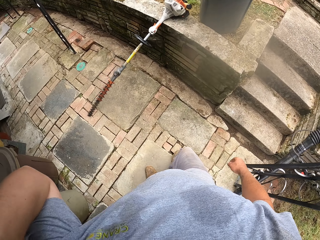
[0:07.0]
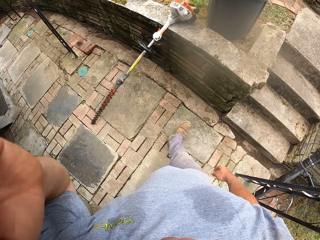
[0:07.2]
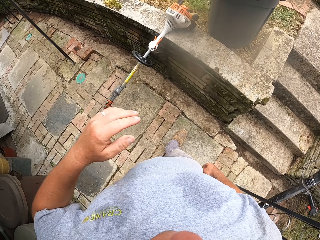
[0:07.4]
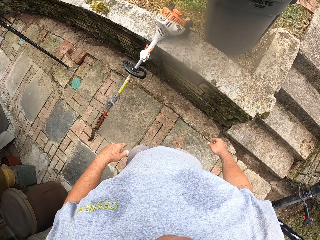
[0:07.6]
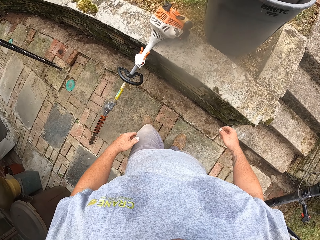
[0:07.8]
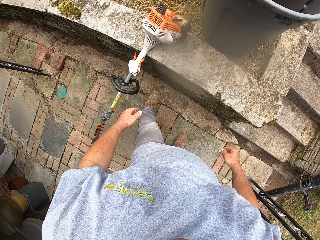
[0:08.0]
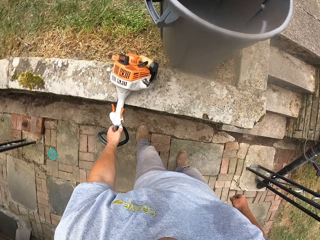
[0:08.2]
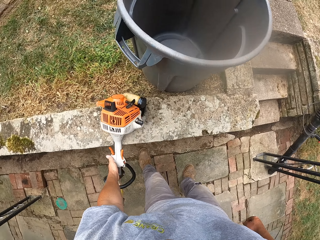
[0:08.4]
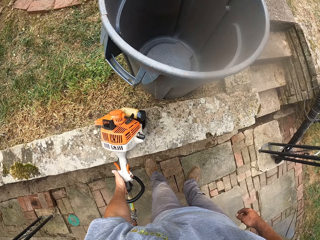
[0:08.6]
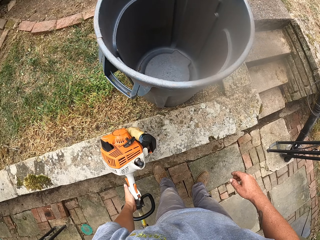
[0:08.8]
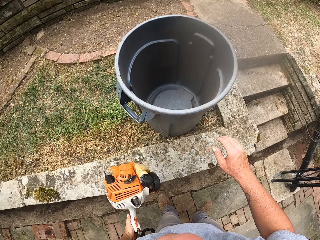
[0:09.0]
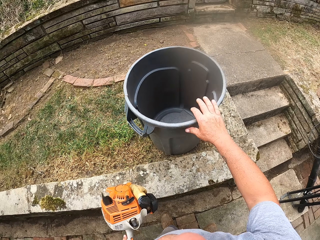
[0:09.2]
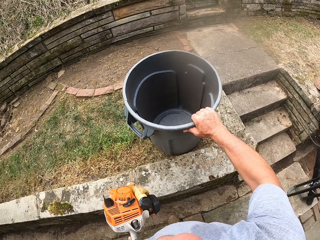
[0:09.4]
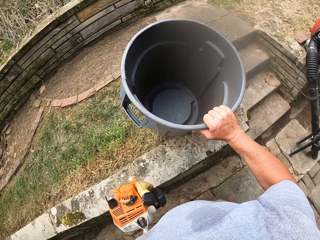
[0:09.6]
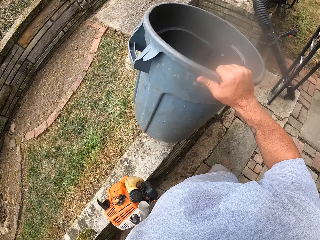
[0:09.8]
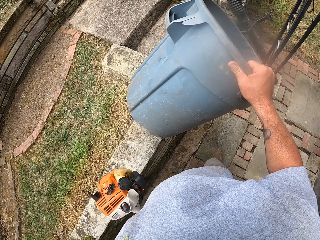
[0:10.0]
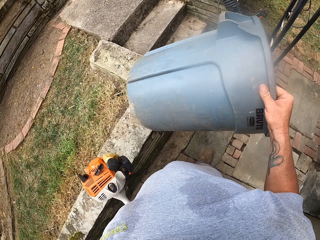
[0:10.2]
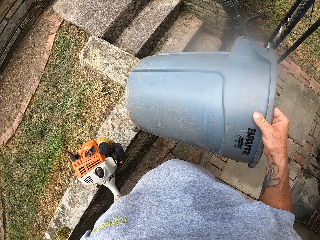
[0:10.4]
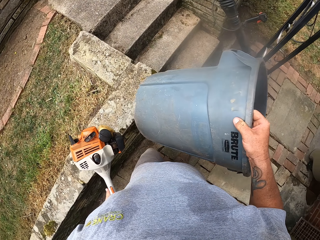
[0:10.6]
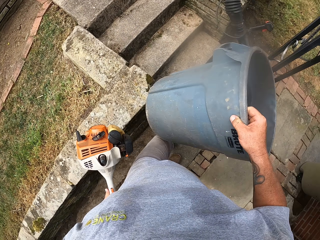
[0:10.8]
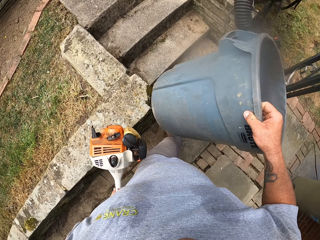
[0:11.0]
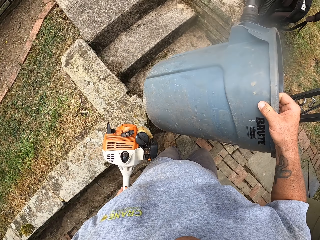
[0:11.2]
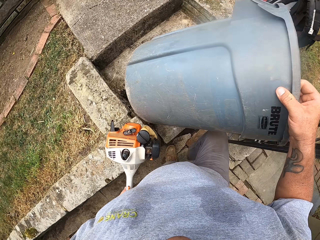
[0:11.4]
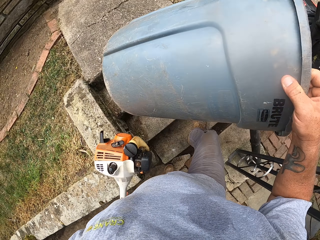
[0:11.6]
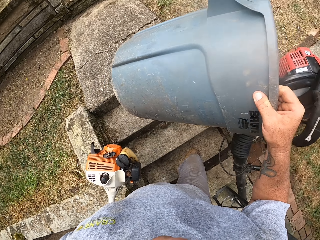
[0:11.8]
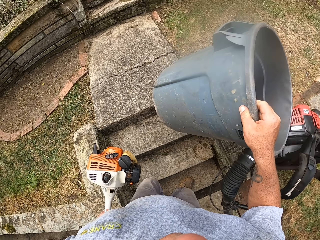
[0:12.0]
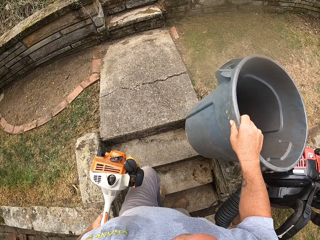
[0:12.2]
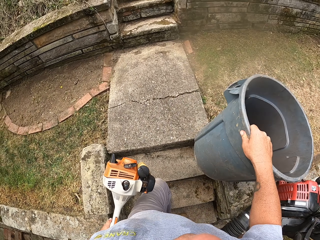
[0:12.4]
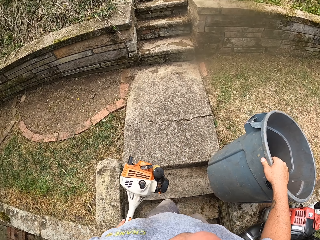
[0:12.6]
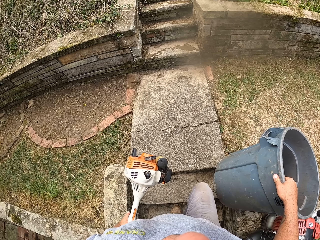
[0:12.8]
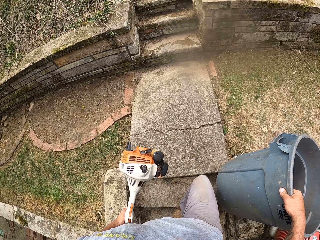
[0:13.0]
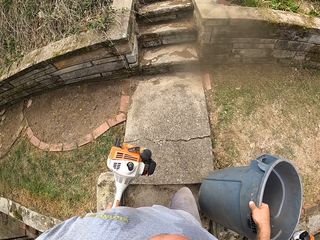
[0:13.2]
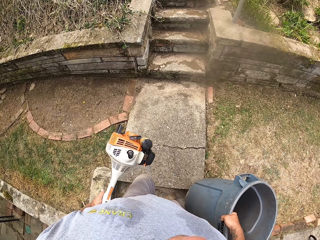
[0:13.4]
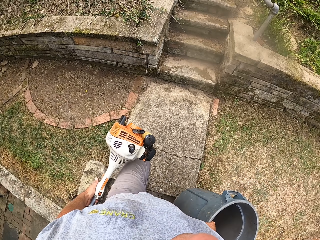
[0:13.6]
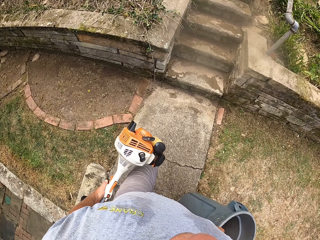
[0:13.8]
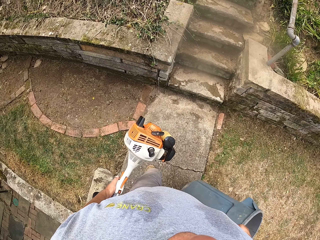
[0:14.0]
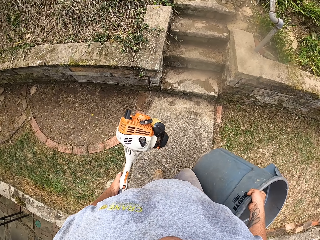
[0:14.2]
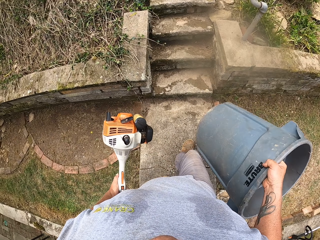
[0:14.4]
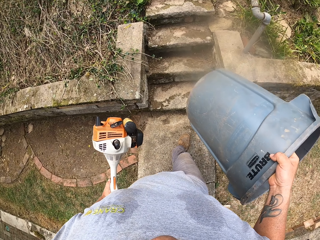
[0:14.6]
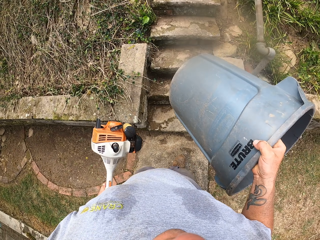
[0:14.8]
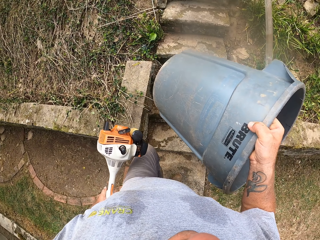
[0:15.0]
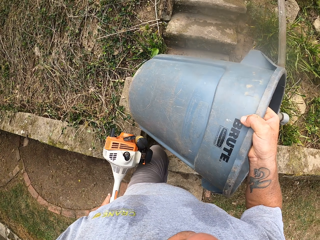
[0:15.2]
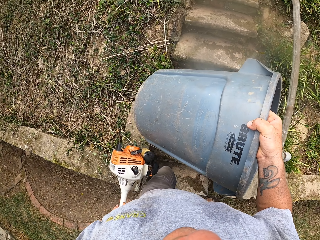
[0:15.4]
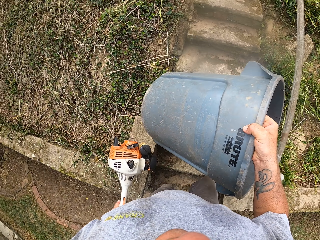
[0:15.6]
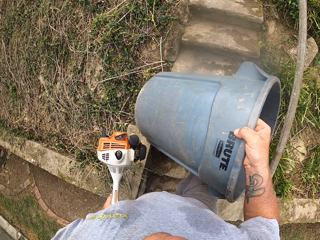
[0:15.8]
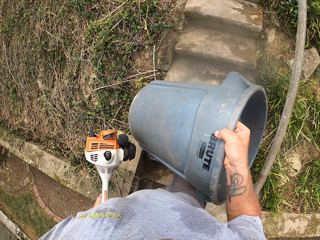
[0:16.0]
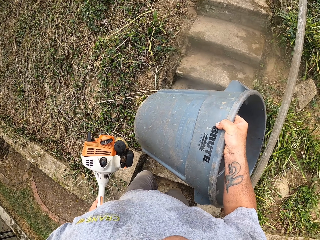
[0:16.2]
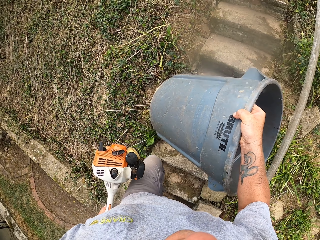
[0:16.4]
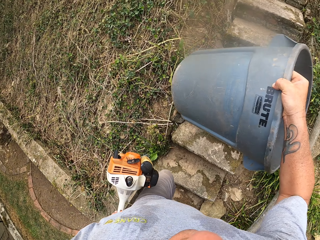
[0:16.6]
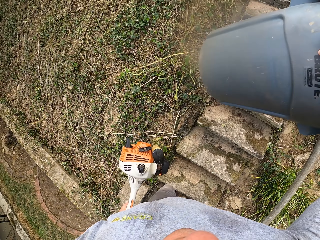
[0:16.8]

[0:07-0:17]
The camera wearer picks up the brush cutter or trimming machine. They pick up the dustbin. They walk up the stairs. They walk around the compound with the dustbin.

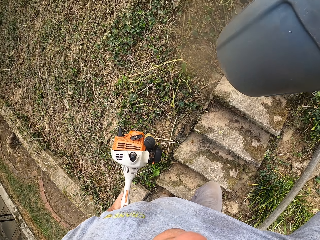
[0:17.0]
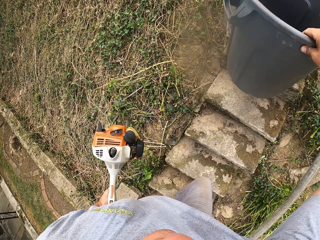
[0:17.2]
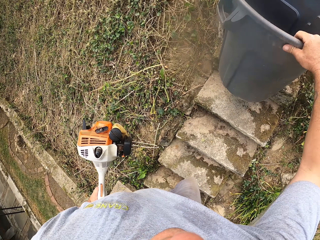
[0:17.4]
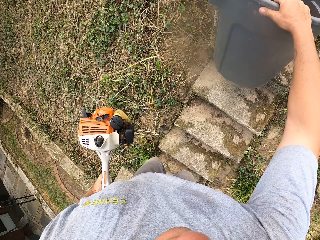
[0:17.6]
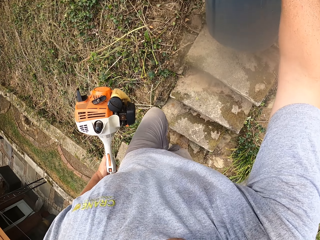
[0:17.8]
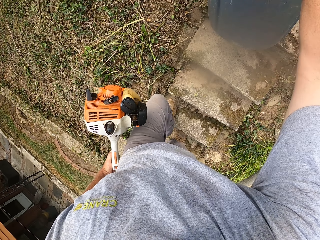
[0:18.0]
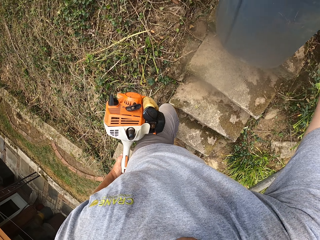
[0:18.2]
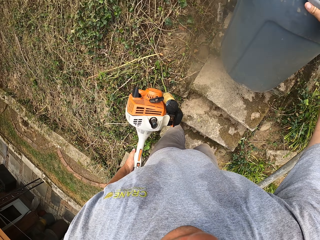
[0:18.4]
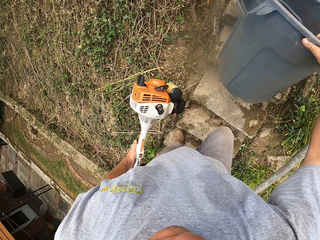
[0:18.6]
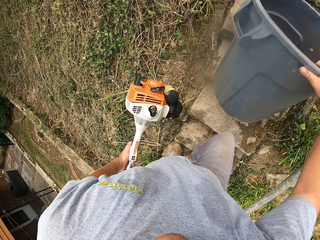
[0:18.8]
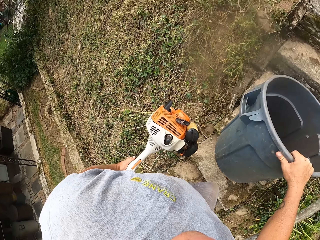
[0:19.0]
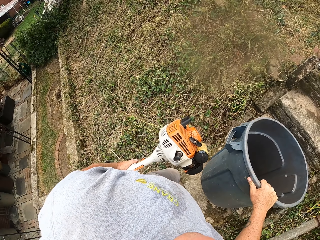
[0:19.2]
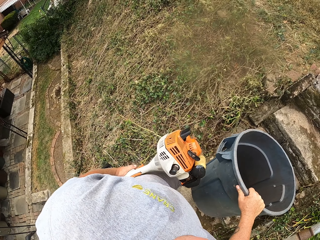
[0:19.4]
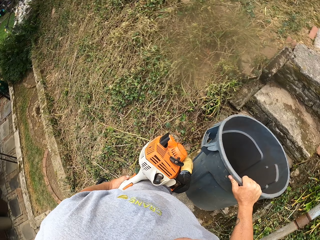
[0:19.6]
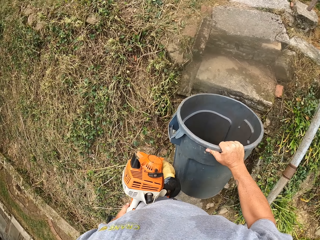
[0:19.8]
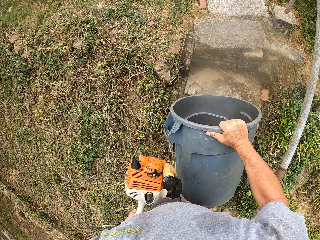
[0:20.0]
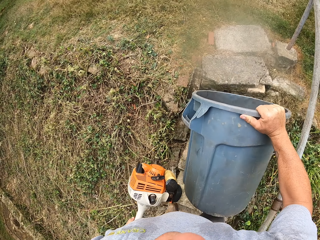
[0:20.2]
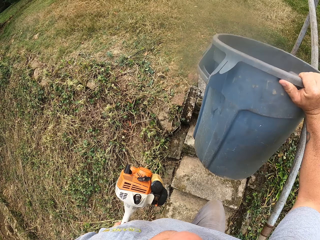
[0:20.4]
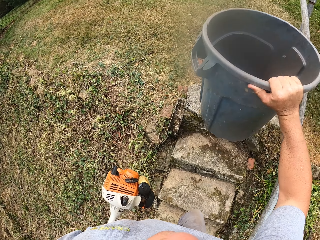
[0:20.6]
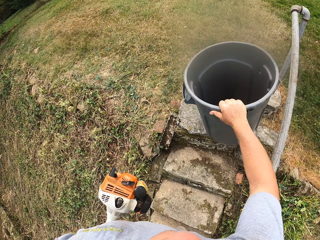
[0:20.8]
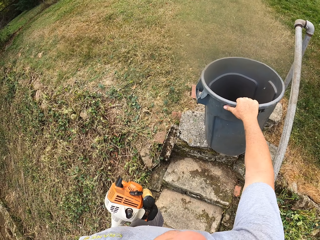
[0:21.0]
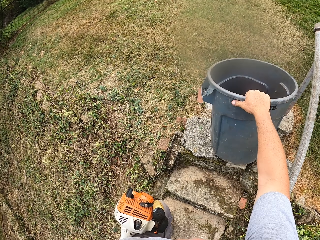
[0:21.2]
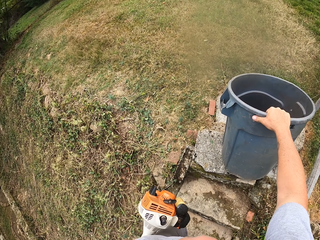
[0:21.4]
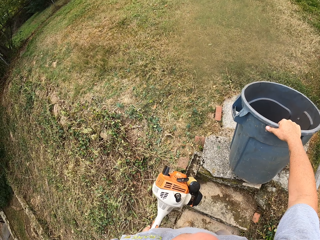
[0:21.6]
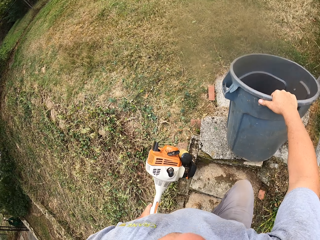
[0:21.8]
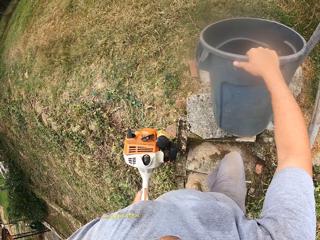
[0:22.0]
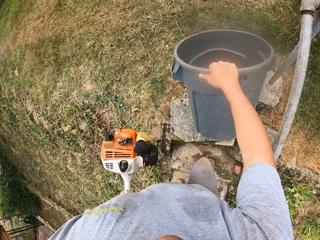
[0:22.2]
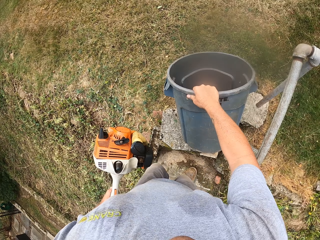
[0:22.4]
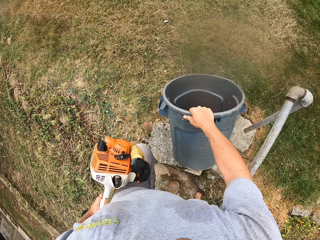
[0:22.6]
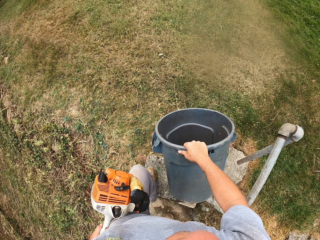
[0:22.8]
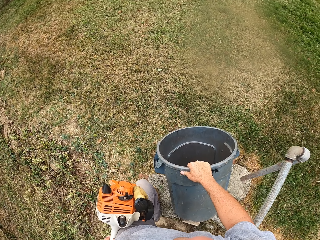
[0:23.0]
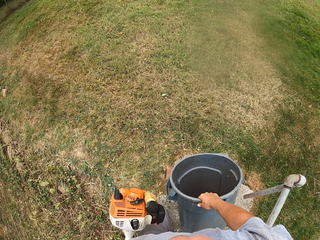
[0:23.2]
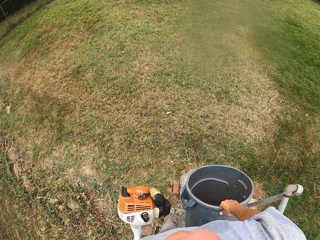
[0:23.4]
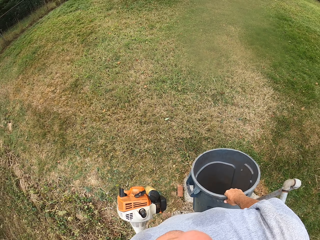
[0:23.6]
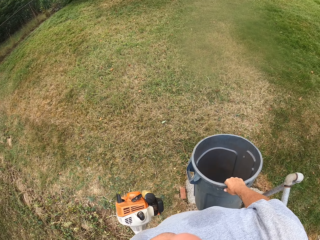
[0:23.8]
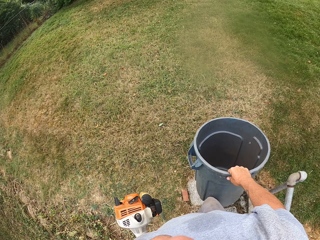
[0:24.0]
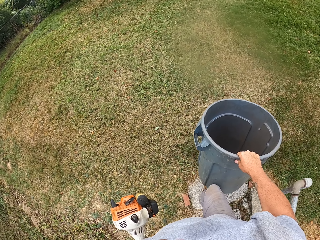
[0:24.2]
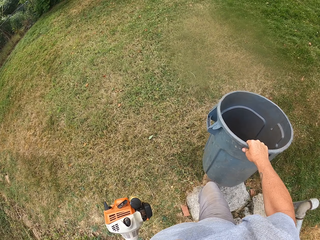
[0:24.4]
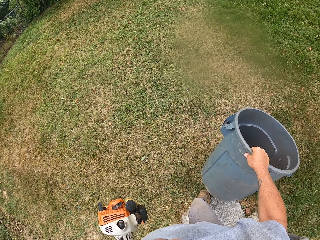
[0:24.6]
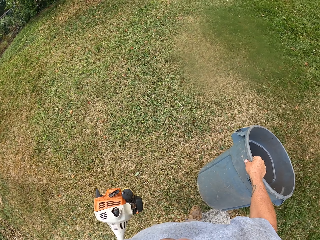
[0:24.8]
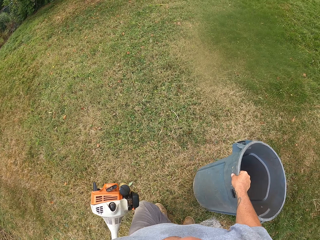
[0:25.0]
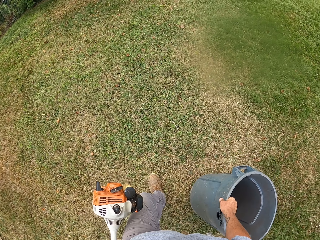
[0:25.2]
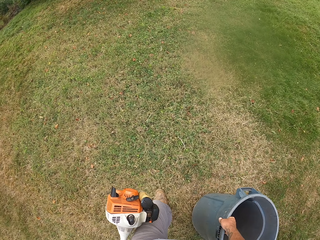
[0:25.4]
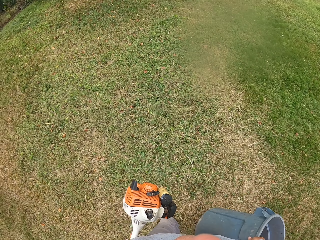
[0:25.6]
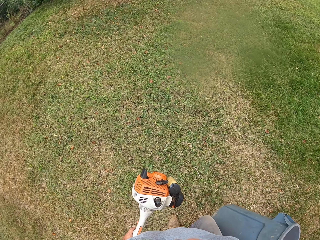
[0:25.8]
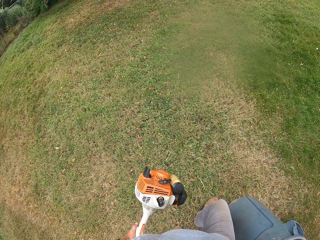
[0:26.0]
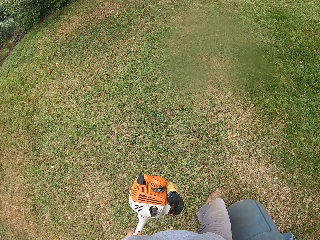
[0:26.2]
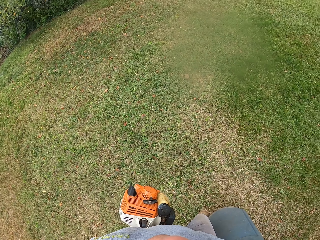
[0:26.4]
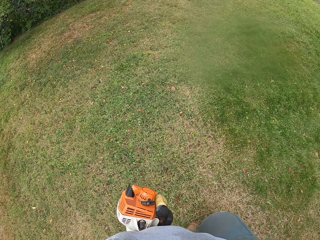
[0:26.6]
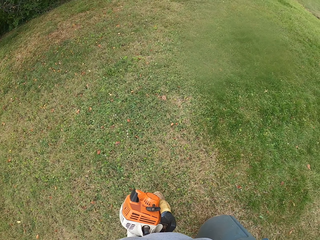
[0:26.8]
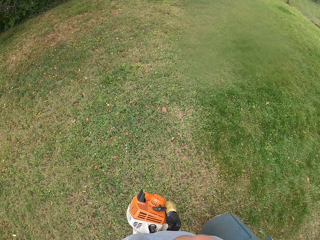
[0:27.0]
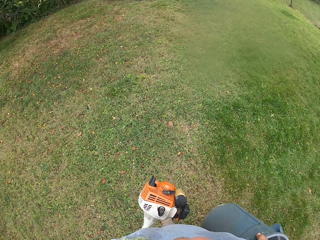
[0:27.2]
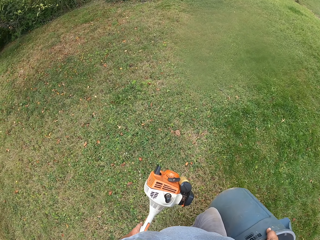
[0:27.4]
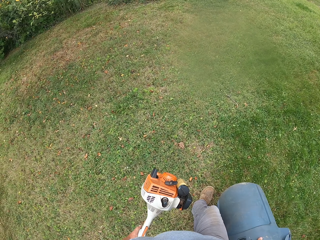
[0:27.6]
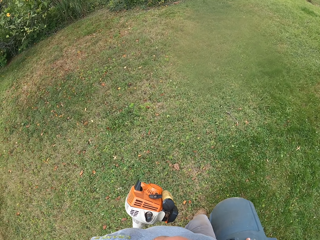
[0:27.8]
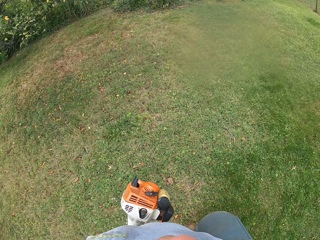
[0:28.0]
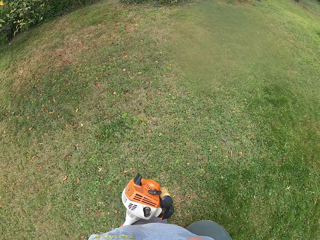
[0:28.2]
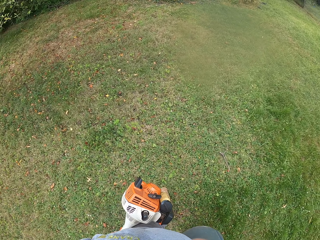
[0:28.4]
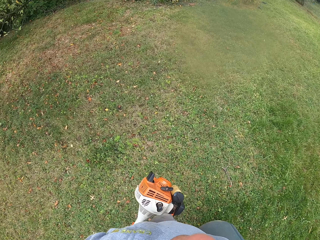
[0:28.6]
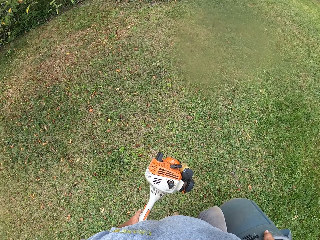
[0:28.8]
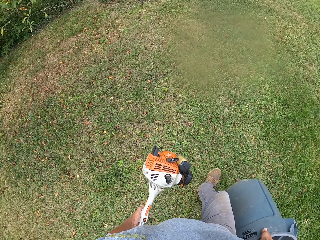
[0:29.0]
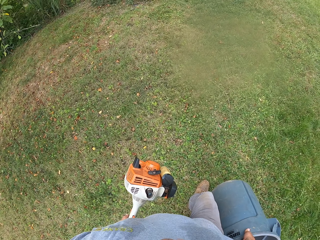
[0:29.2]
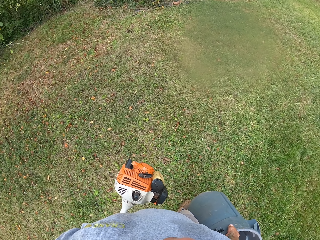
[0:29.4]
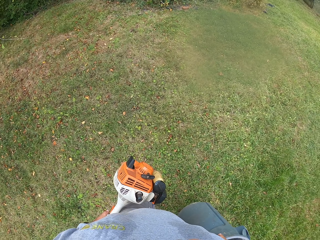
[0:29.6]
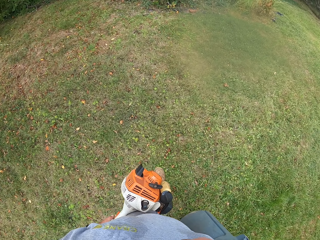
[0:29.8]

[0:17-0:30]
The camera wearer places the dustbin on the stairs. They pick up the dustbin. They place the dustbin on the stairs. They pick up the dustbin. They walk on the field.
